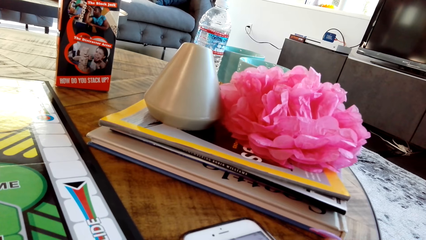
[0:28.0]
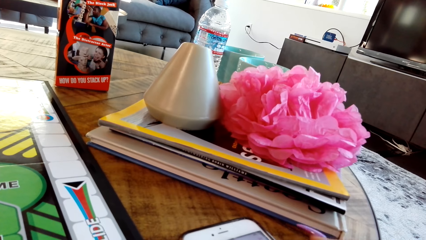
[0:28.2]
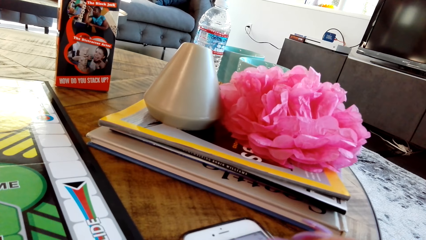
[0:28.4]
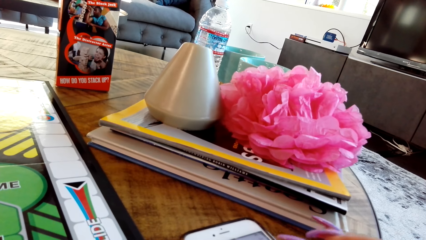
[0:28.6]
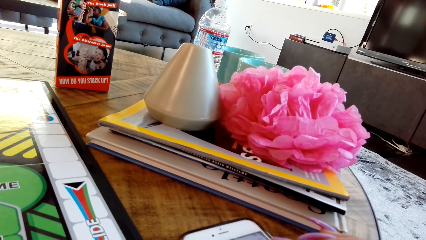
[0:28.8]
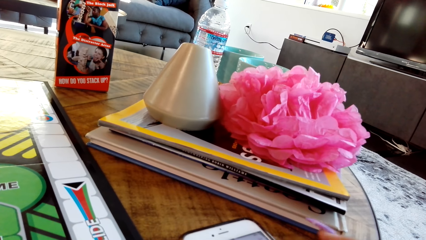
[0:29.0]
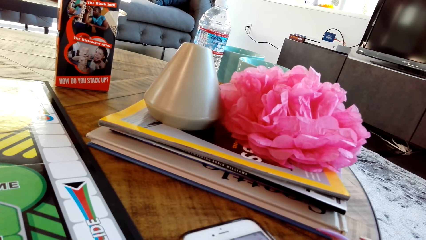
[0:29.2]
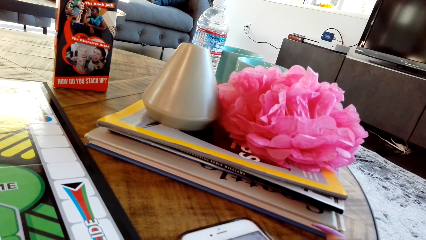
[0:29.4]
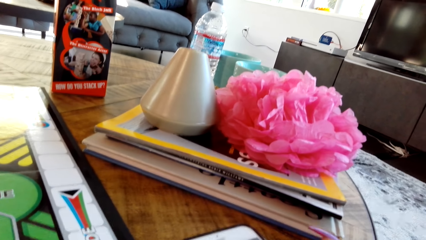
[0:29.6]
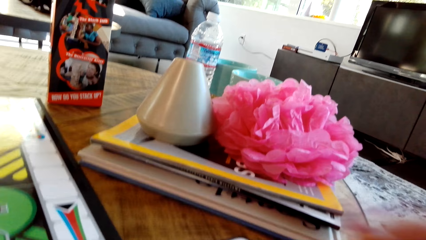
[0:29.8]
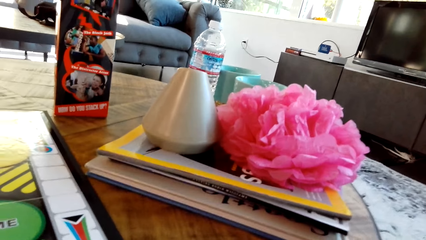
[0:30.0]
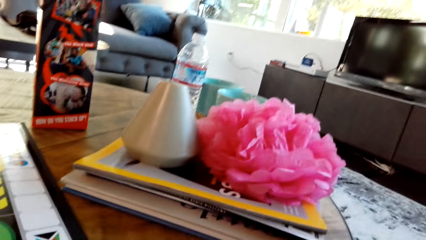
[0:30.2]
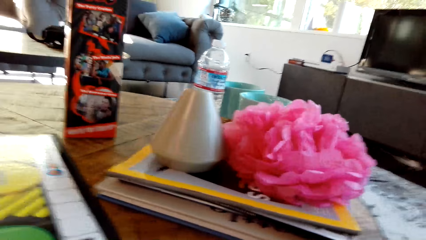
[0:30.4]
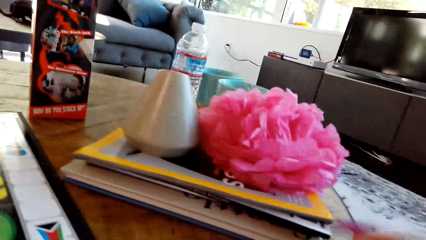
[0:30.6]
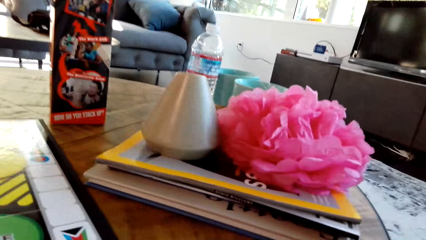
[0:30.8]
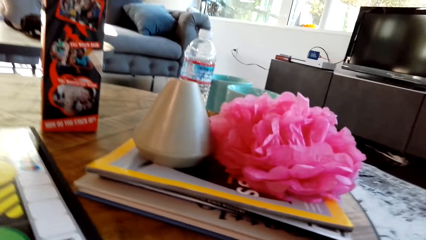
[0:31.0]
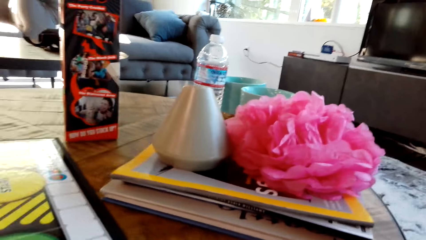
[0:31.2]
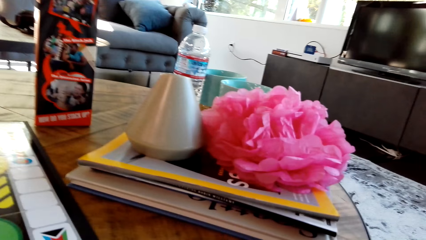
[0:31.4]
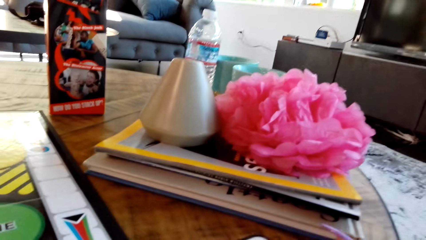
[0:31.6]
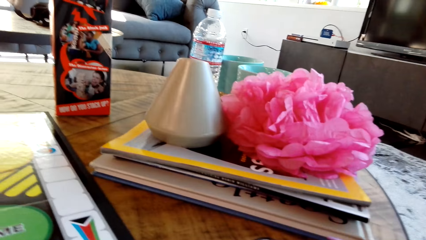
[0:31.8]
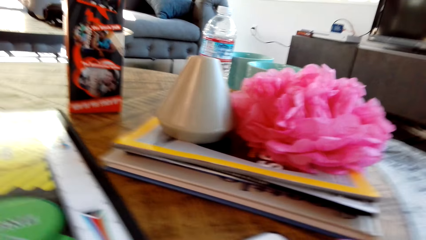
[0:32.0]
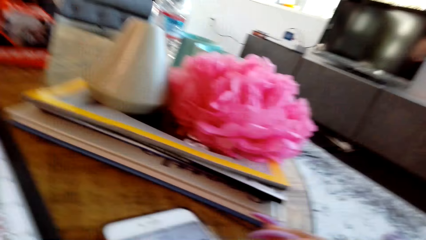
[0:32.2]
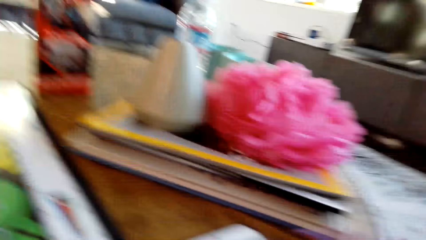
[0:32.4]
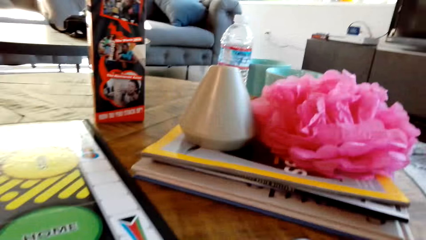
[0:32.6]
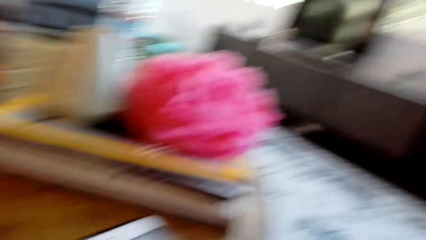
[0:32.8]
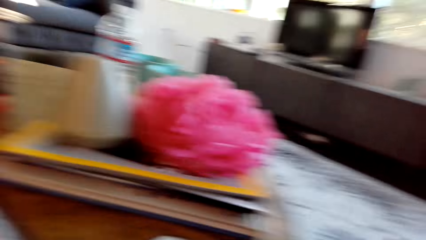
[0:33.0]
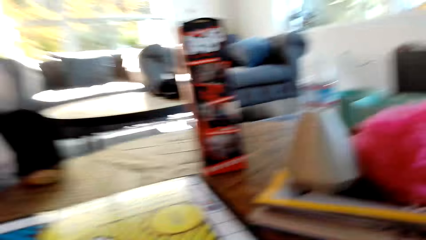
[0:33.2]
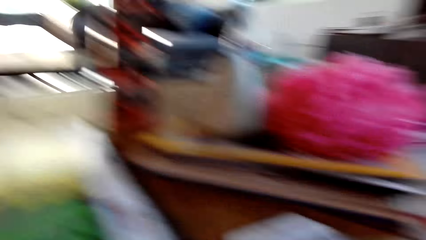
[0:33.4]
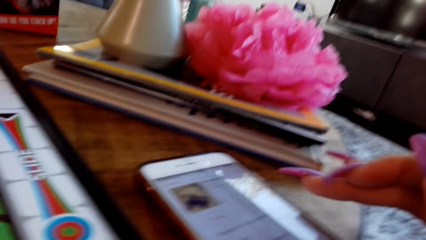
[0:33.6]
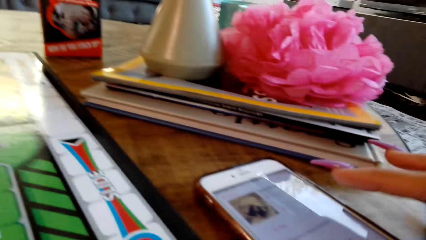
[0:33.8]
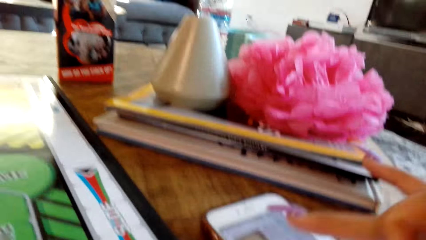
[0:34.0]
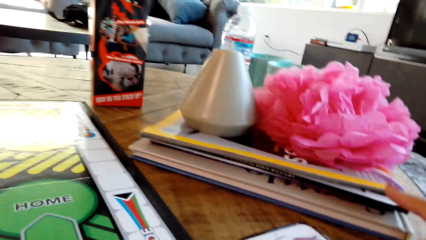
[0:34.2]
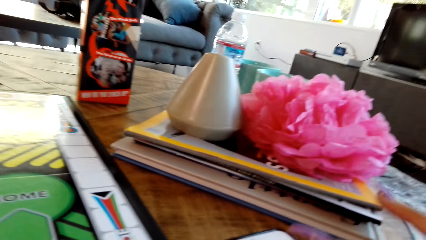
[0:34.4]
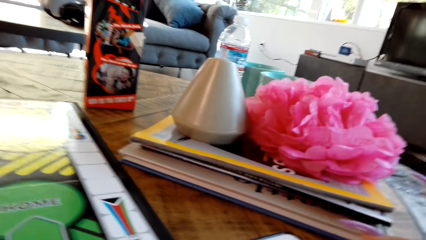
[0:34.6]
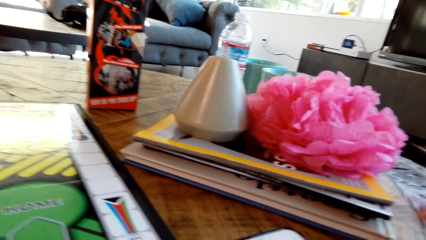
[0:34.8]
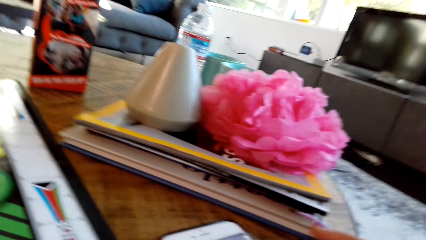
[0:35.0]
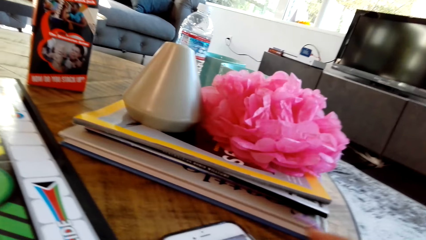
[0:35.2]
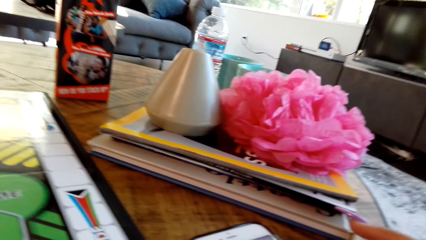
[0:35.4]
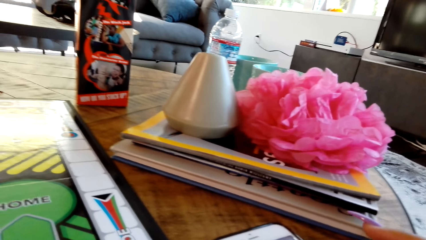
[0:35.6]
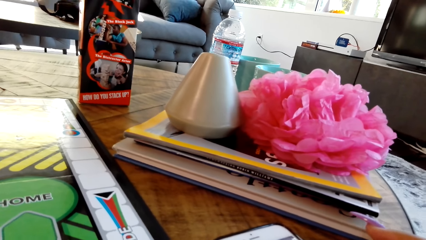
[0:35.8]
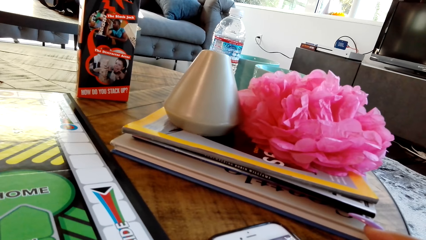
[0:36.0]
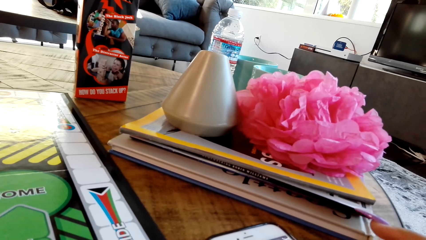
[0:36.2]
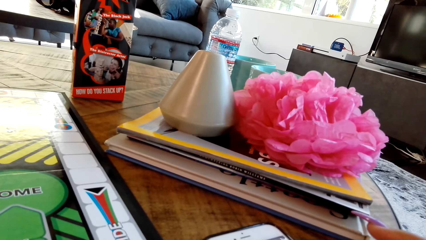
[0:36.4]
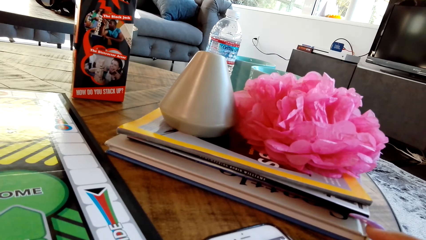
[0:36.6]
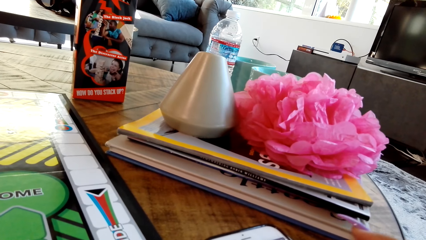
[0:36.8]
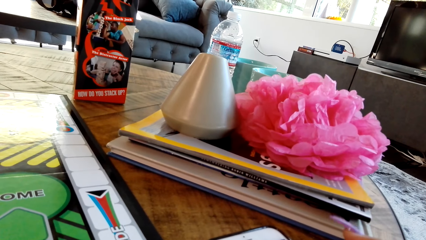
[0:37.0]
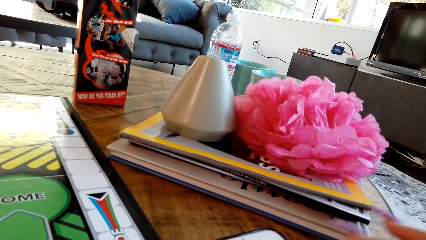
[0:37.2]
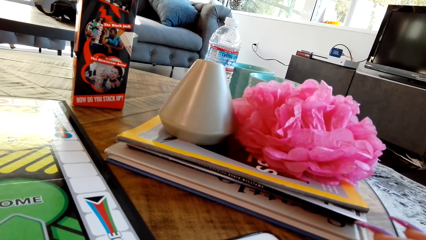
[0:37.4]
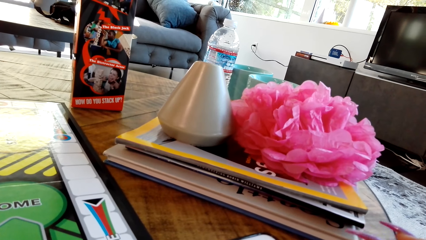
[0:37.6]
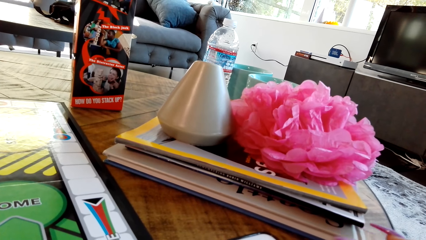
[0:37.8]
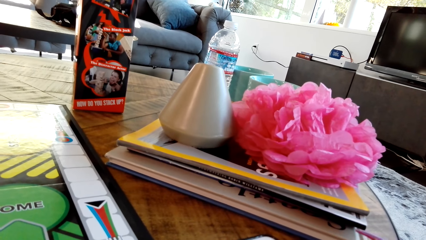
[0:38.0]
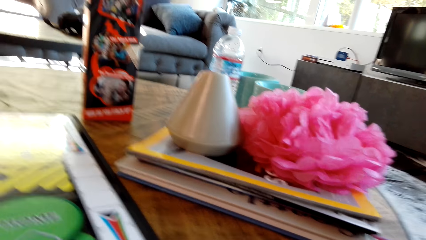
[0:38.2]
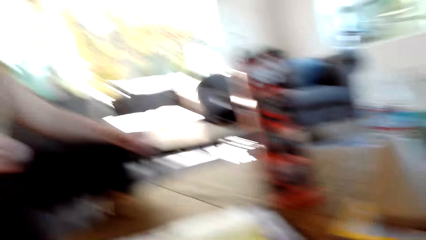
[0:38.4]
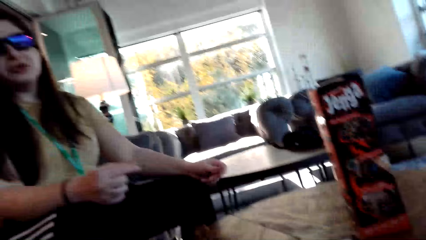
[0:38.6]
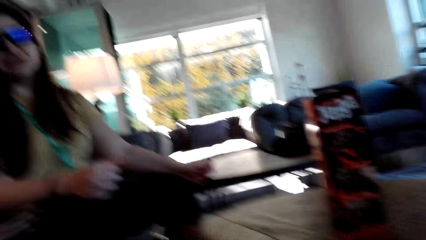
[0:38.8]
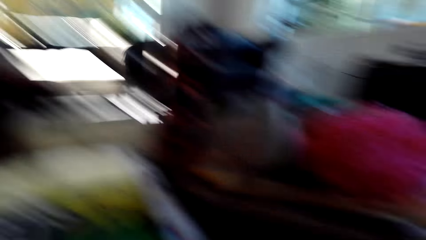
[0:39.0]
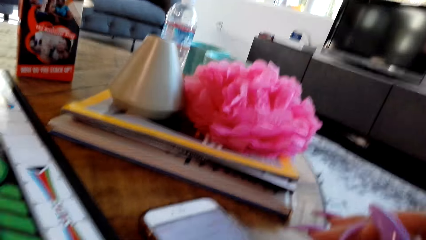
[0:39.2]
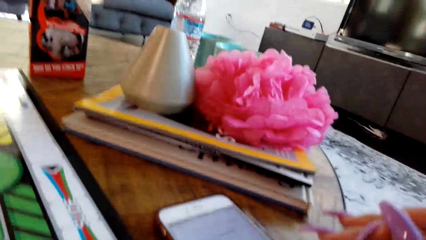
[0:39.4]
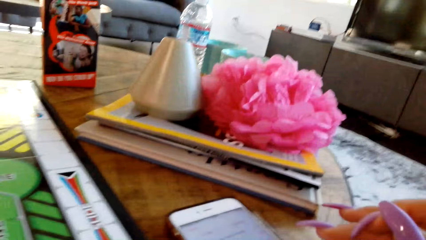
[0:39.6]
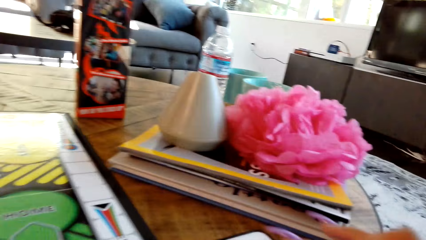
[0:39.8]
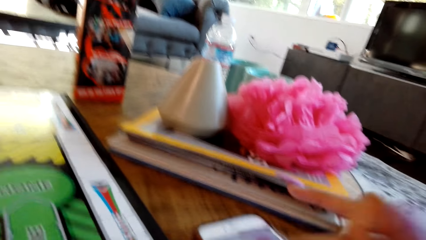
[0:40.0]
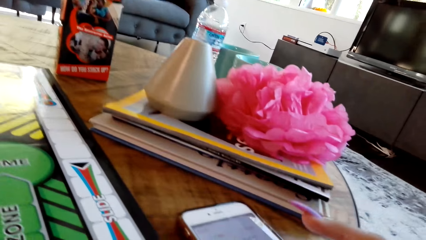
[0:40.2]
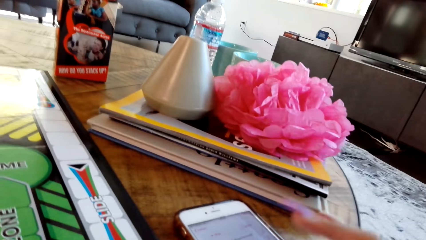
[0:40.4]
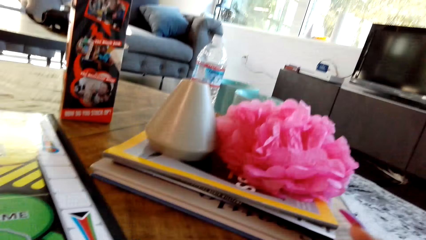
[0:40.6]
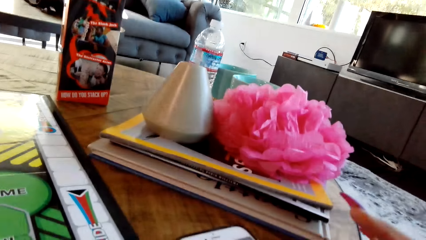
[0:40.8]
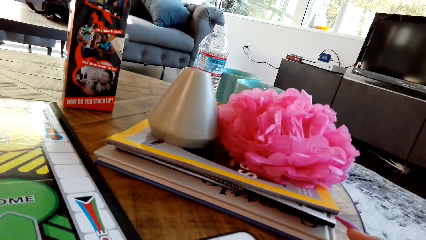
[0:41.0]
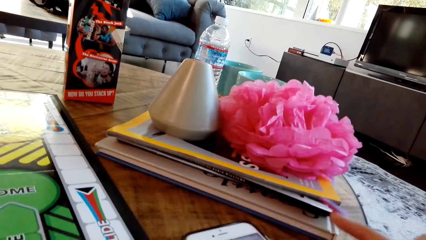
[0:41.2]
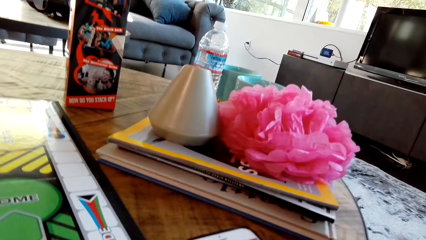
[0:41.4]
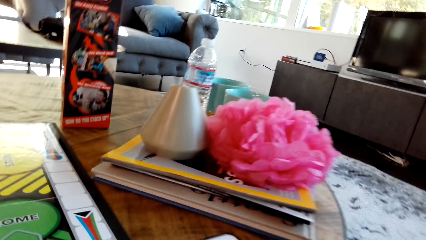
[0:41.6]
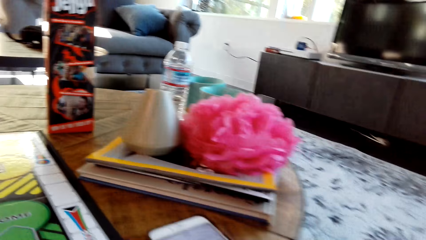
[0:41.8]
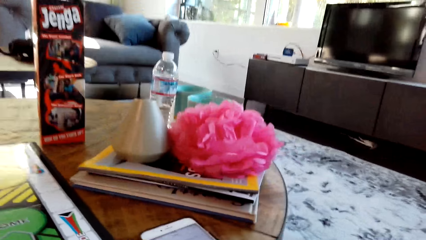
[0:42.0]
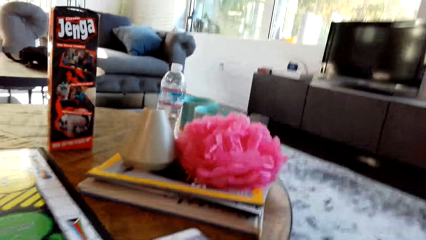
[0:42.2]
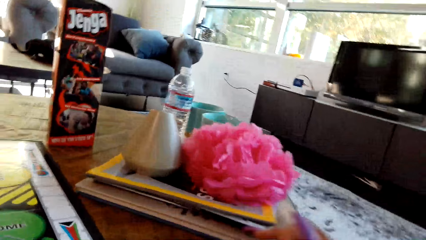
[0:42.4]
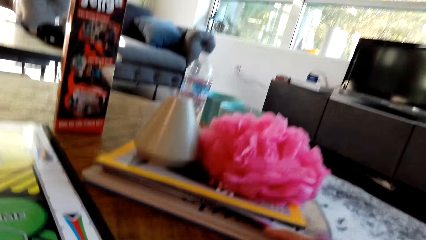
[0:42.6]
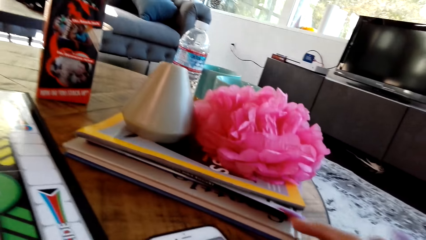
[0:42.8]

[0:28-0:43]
A person talks to the camera wearer. The camera wearer dials the phone.
